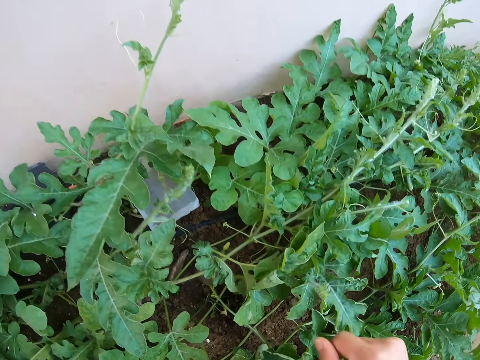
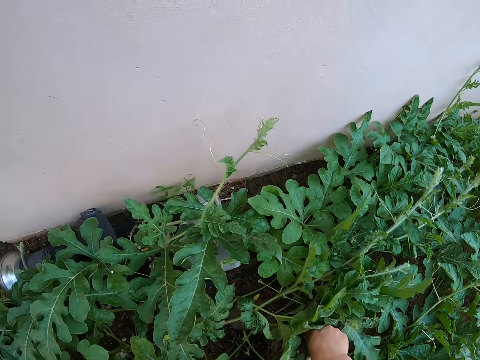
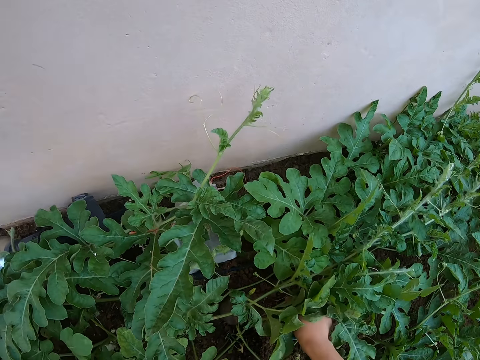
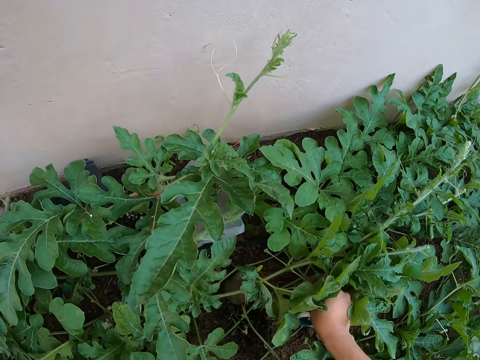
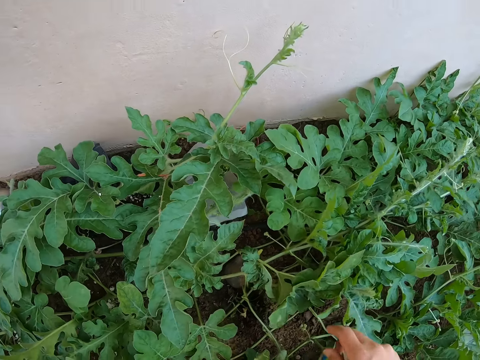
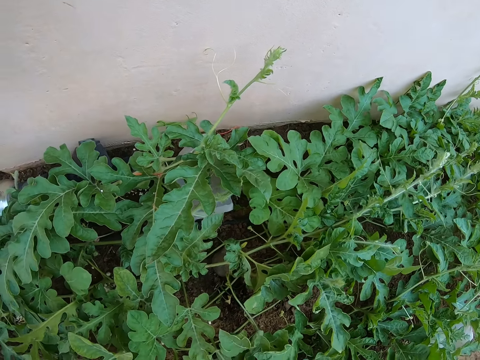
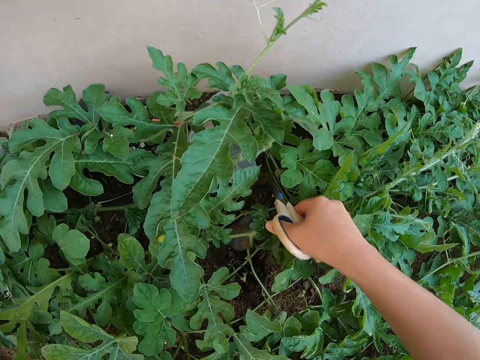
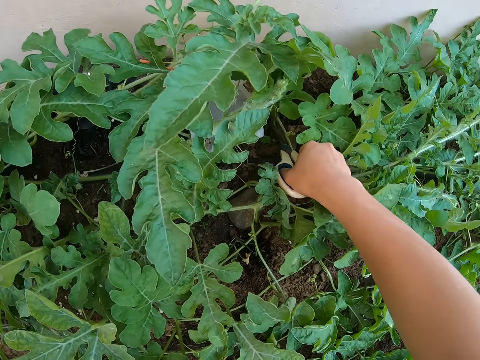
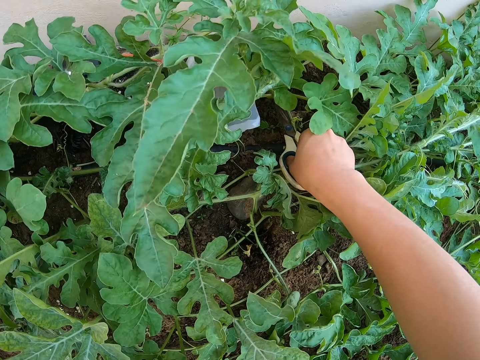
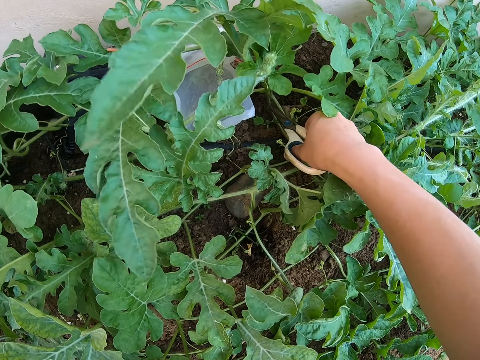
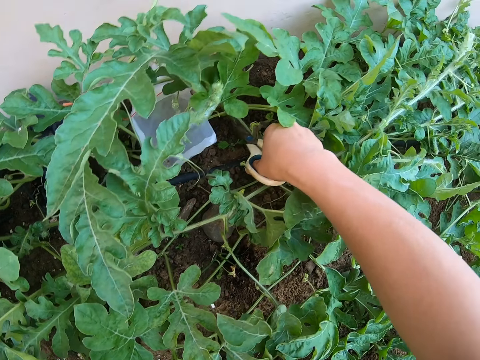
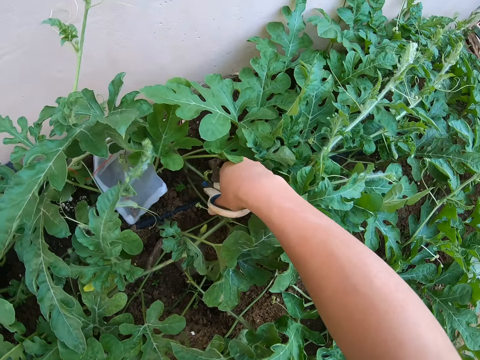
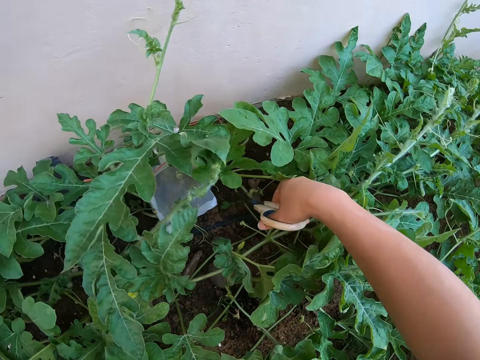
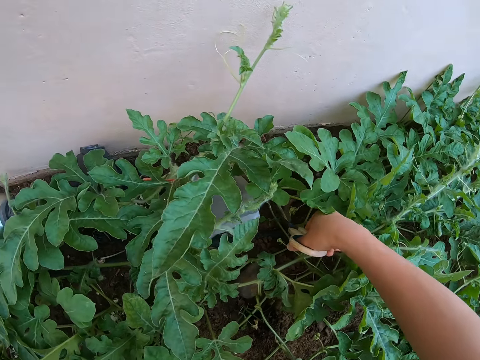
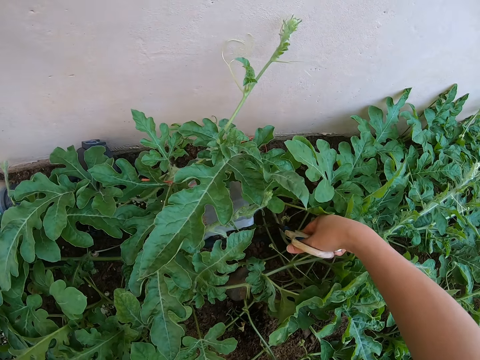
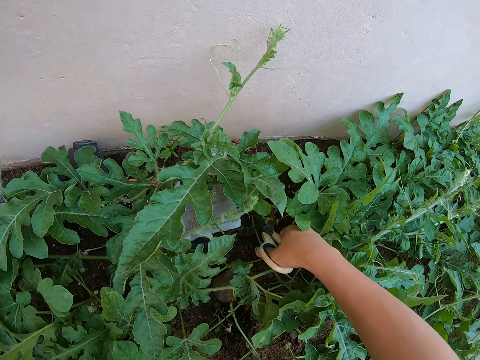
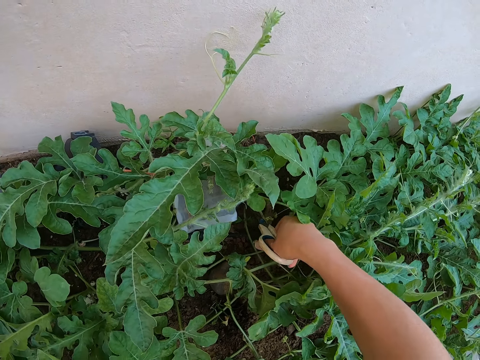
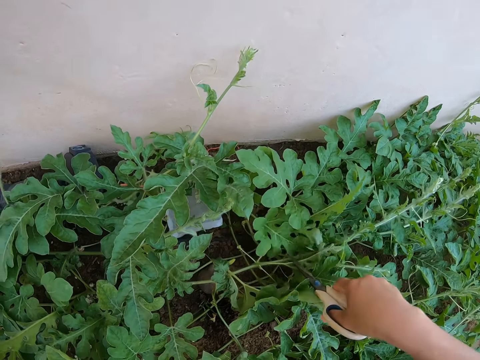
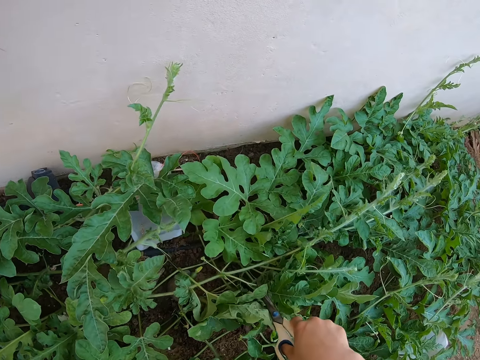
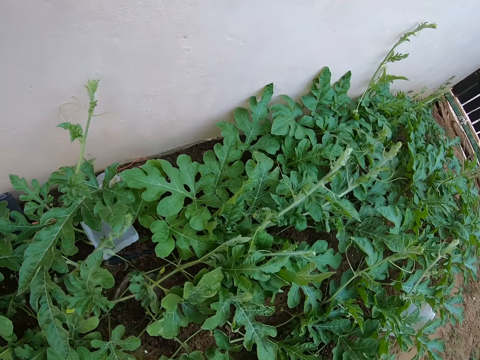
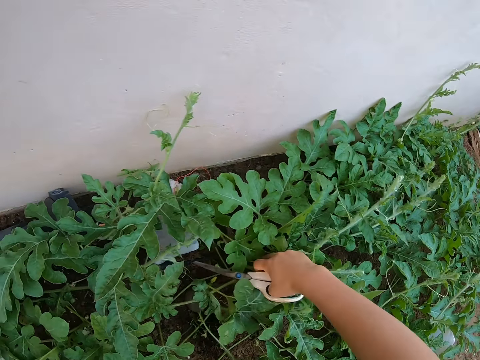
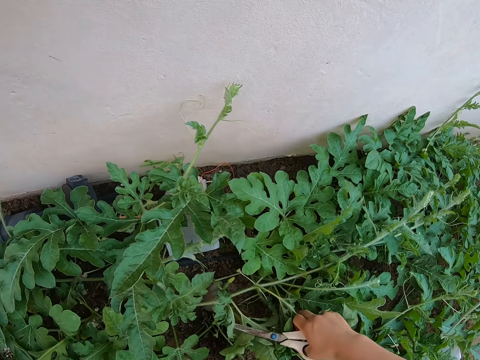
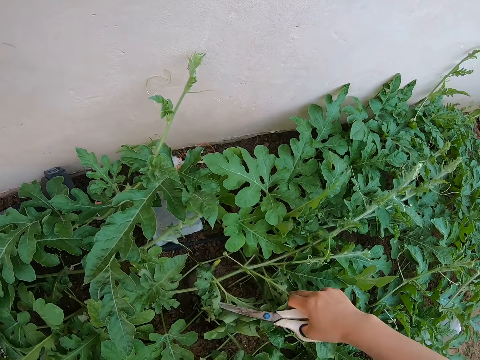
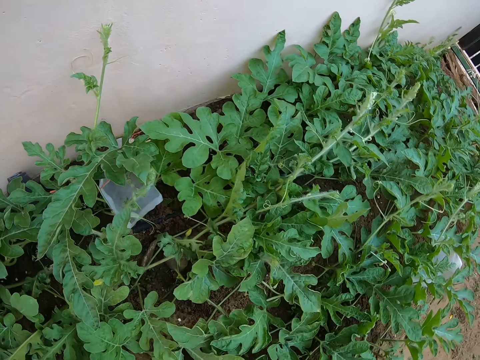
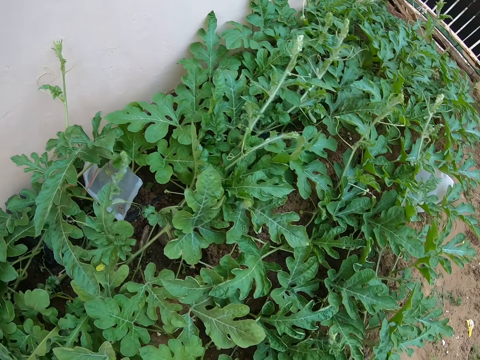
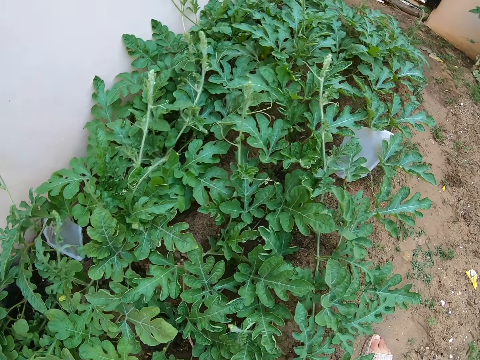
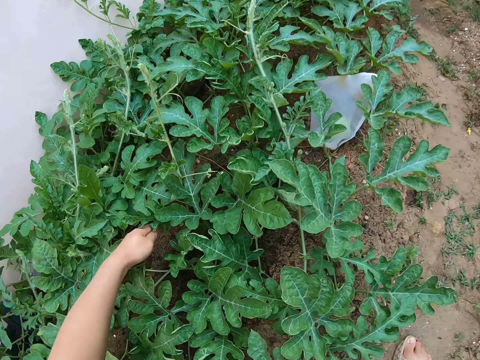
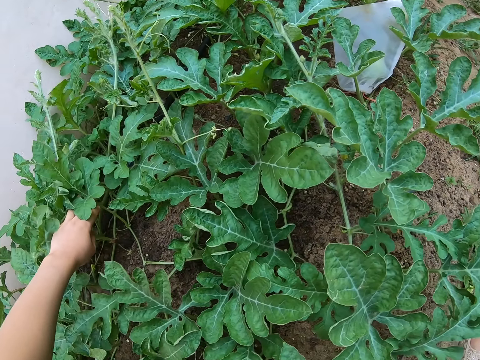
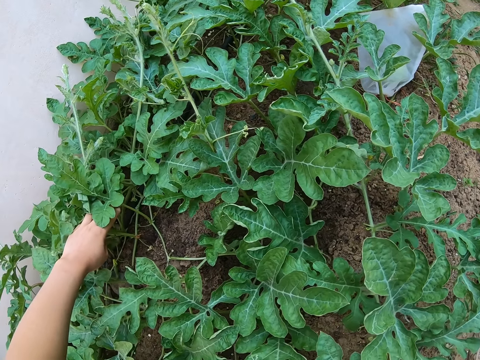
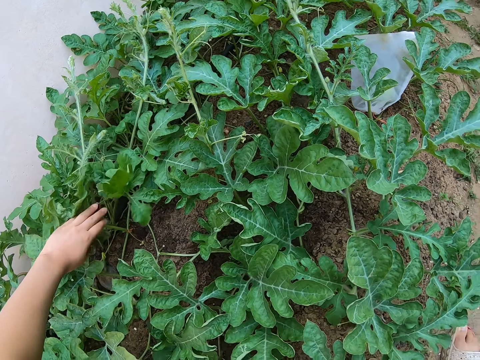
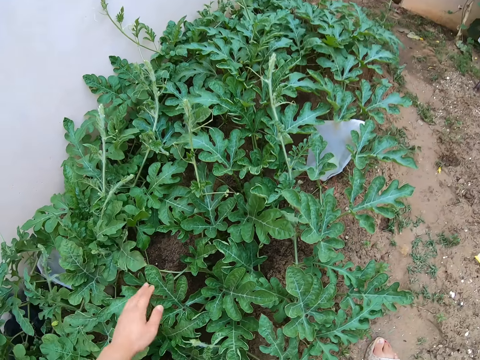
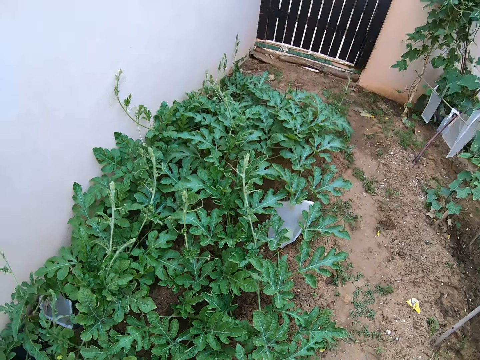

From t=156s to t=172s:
The camera wearer cuts the plants with the scissors. She cuts a watermelon male flower with the scissors. She stares at the plant. She touches the watermelon leaves with her right hand. She looks around the watermelon stems. She touches the watermelon leaves with her left hand.

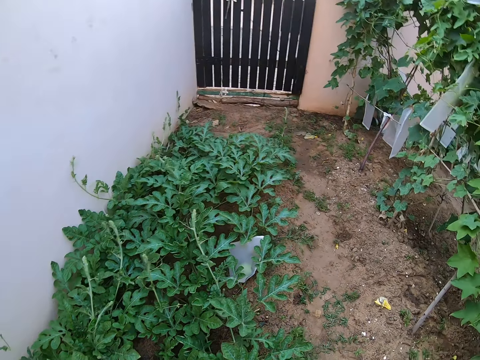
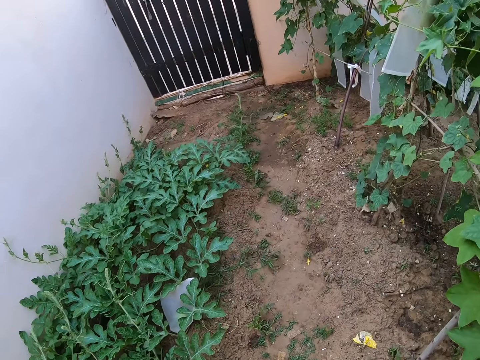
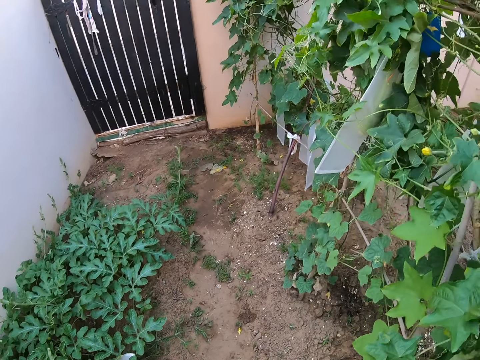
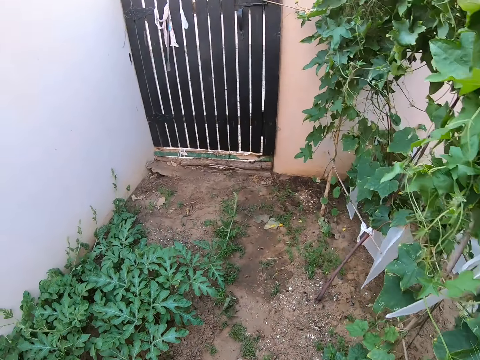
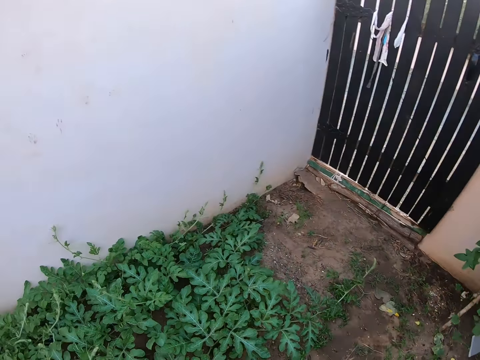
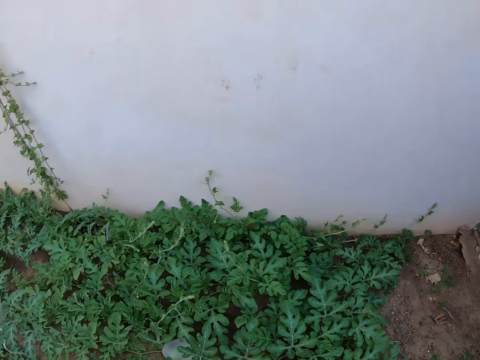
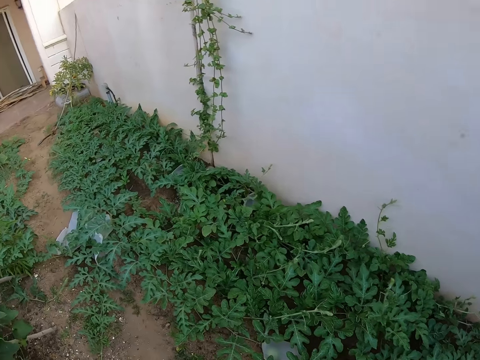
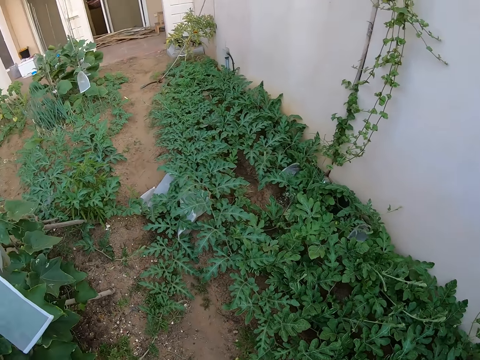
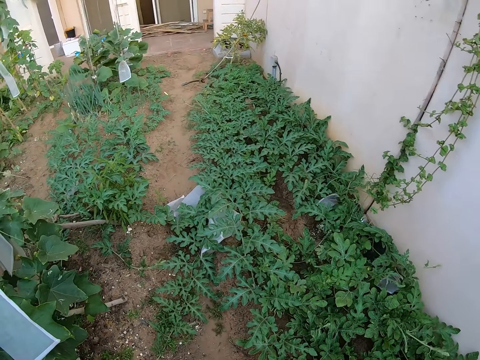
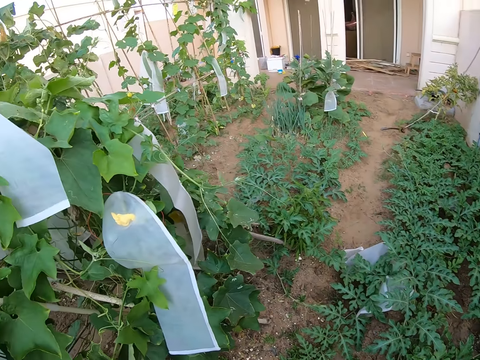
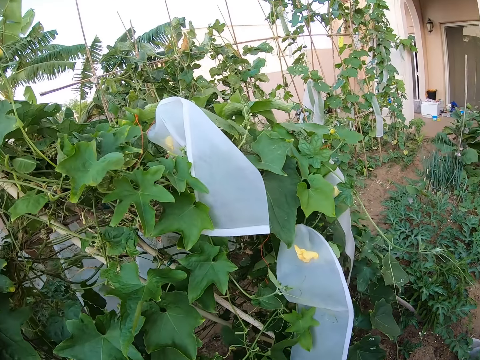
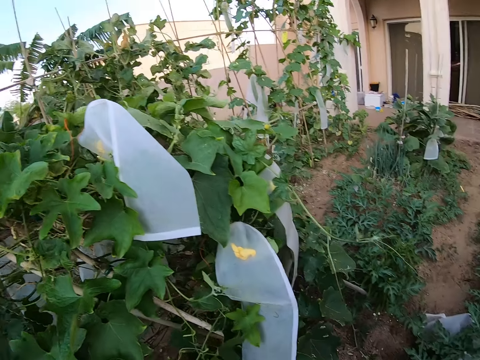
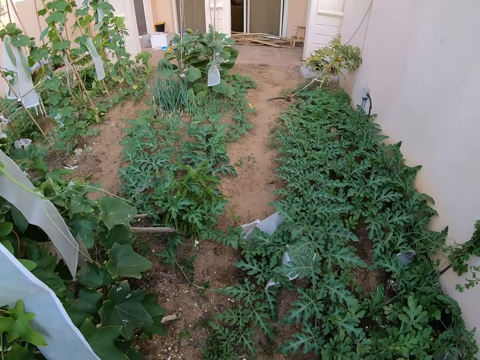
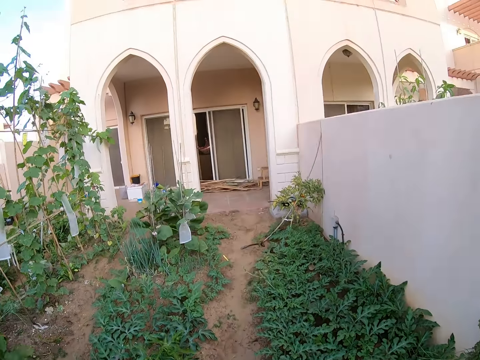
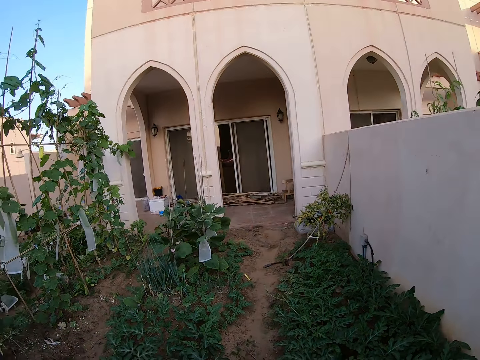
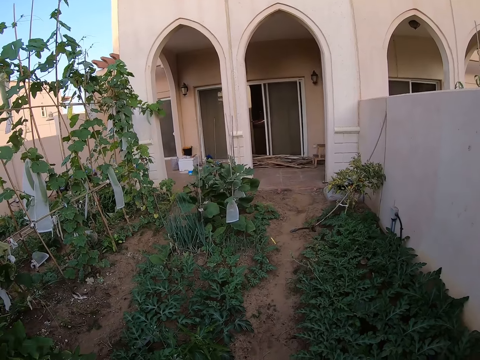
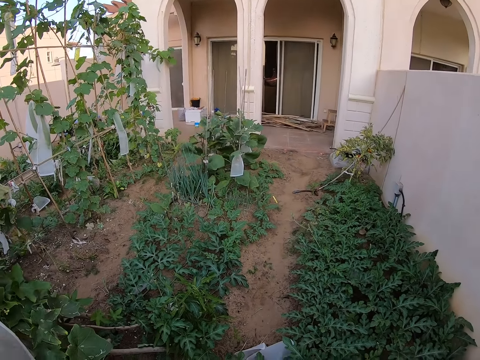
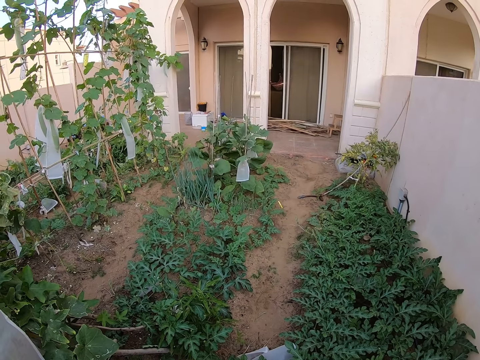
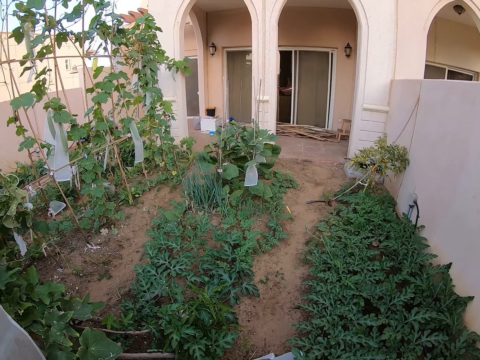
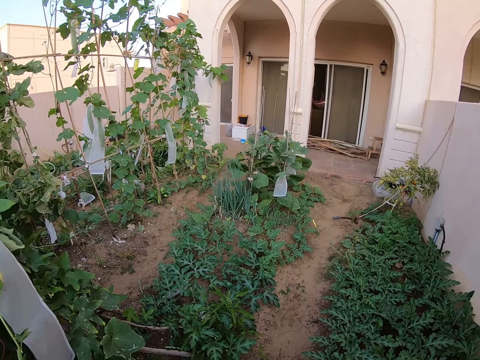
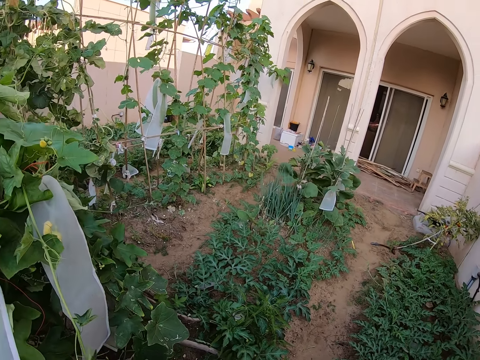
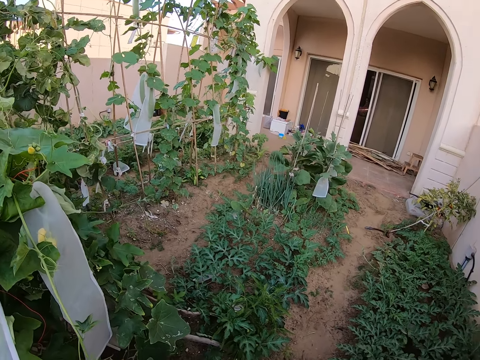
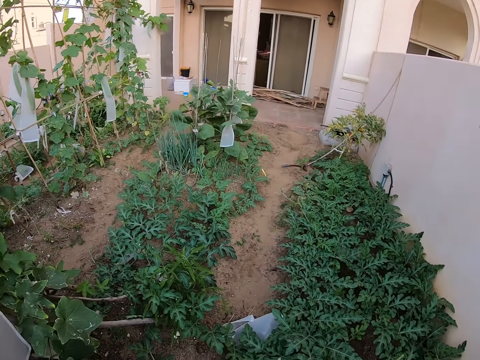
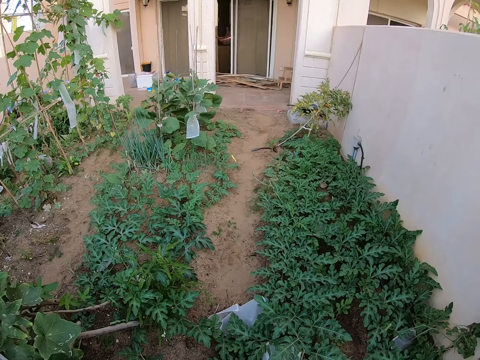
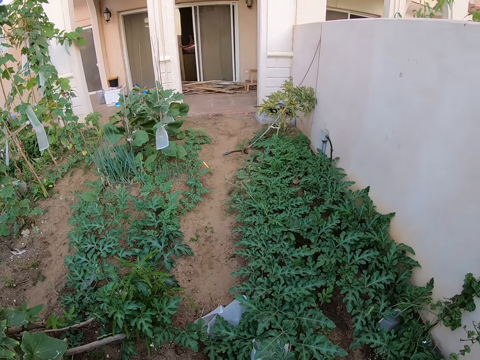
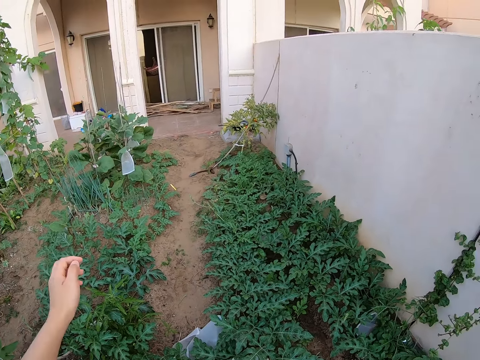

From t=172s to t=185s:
The camera wearer walks around the garden. They stare around the garden. They adjust the camera.
